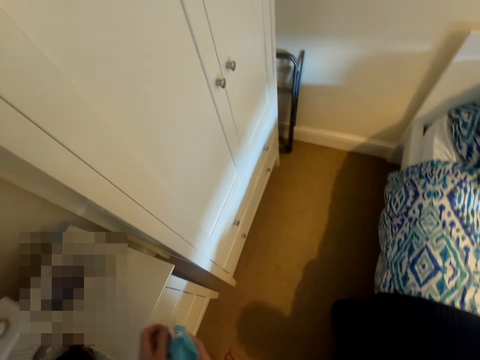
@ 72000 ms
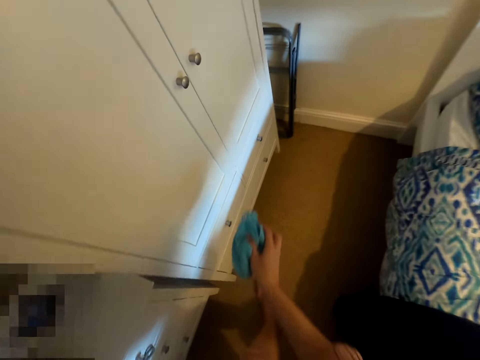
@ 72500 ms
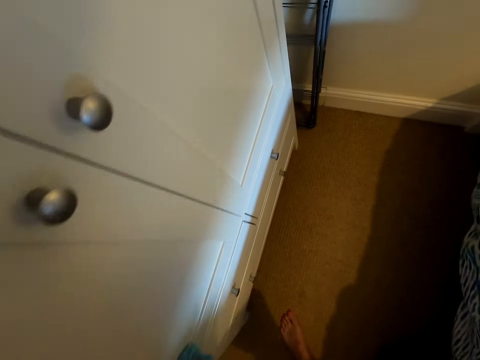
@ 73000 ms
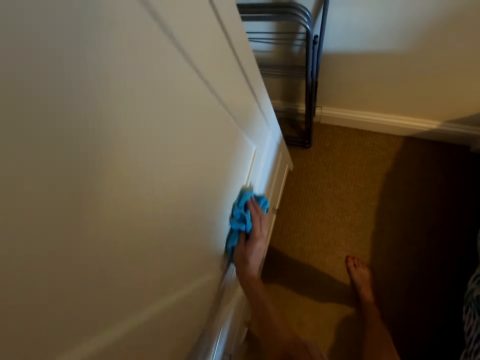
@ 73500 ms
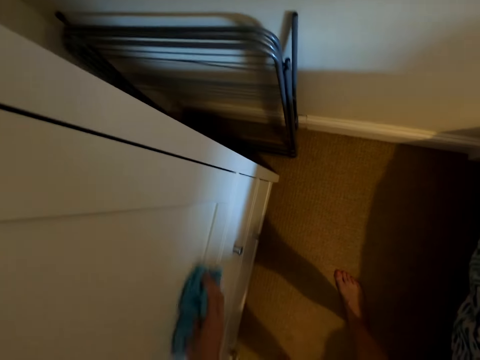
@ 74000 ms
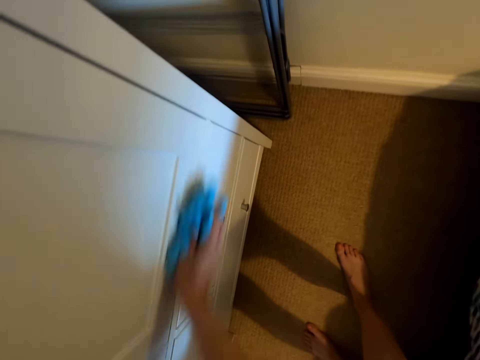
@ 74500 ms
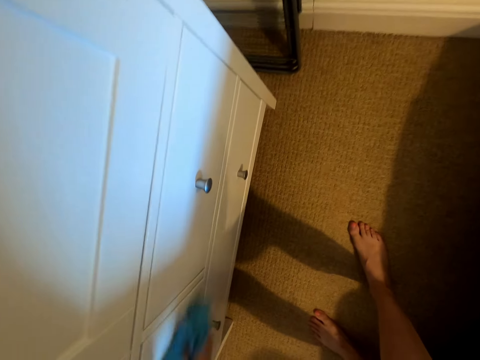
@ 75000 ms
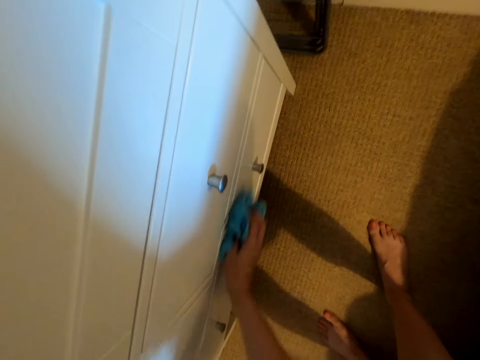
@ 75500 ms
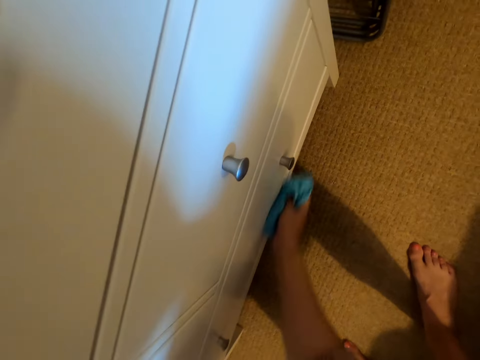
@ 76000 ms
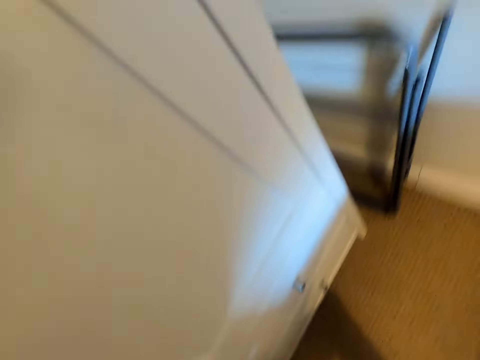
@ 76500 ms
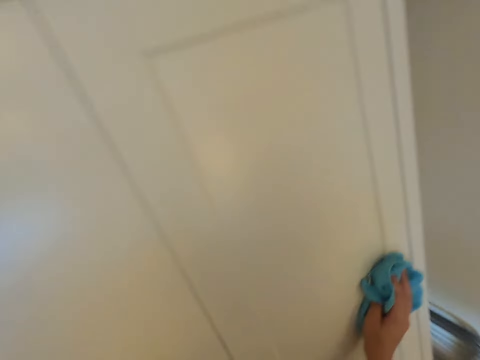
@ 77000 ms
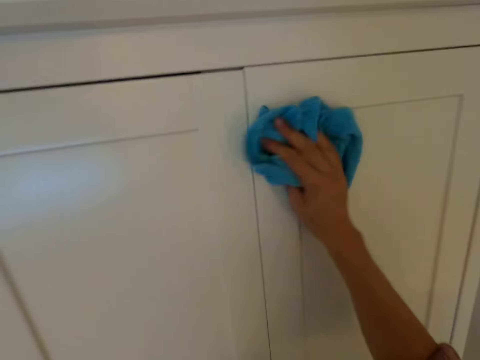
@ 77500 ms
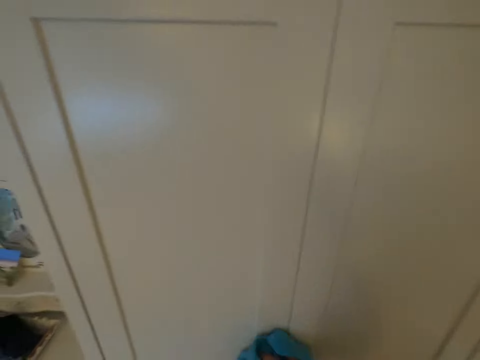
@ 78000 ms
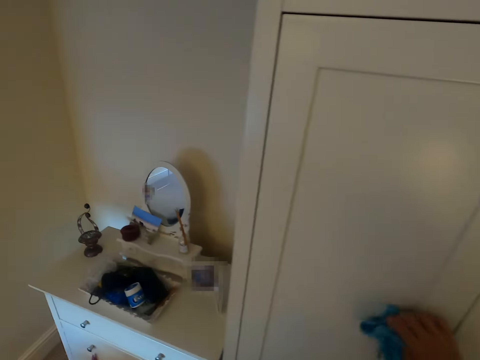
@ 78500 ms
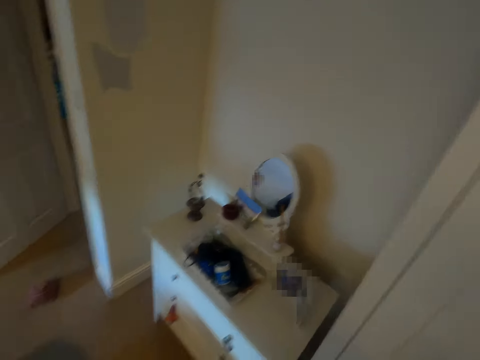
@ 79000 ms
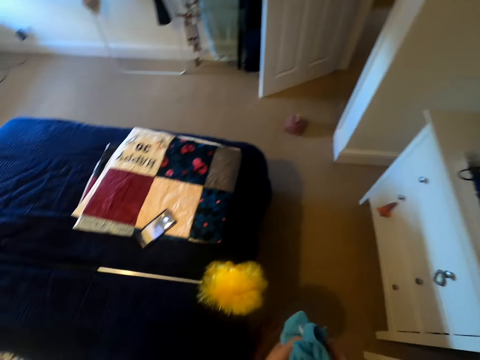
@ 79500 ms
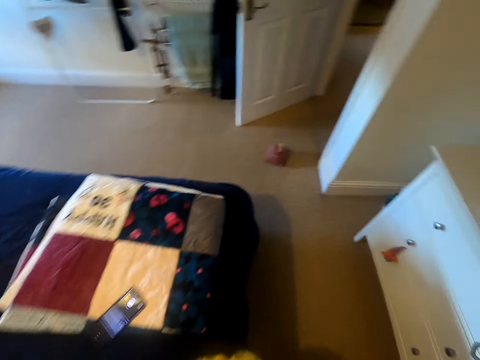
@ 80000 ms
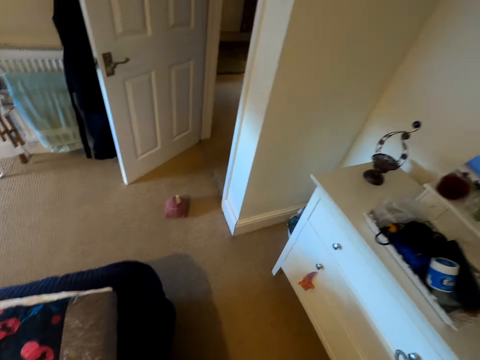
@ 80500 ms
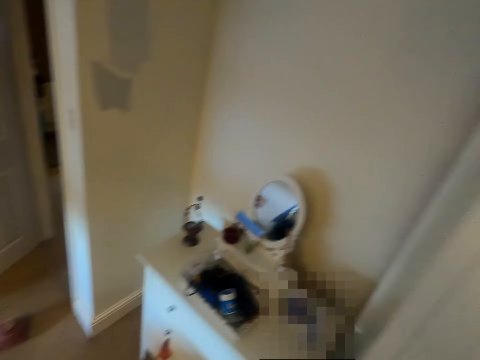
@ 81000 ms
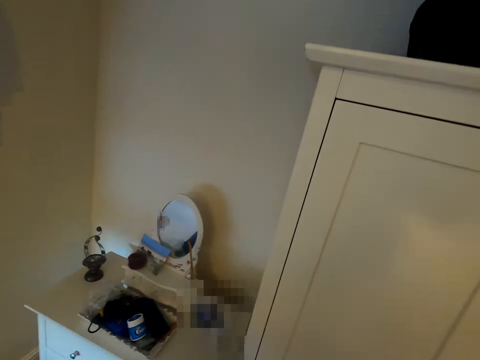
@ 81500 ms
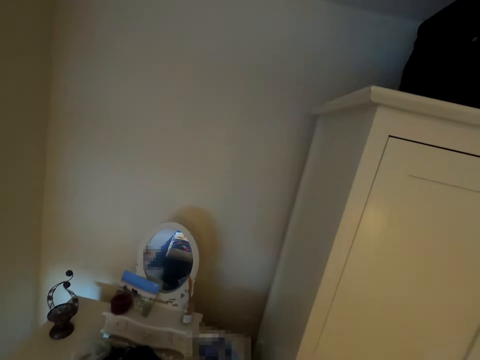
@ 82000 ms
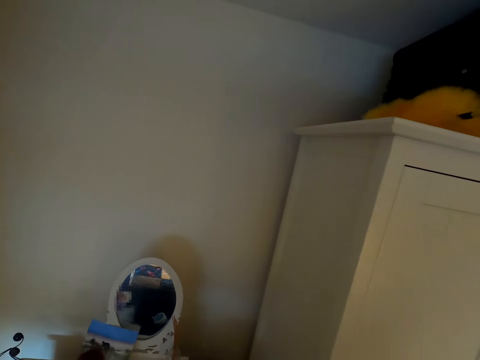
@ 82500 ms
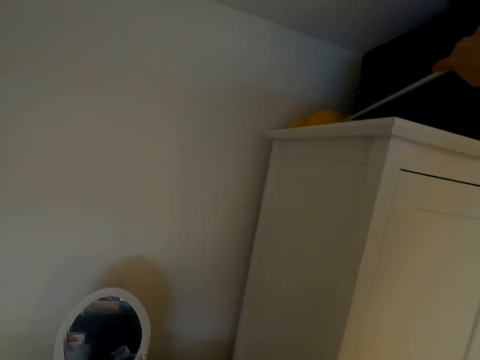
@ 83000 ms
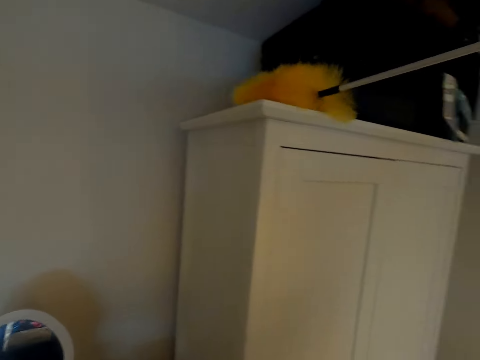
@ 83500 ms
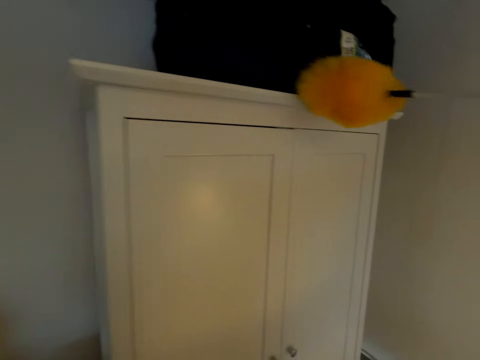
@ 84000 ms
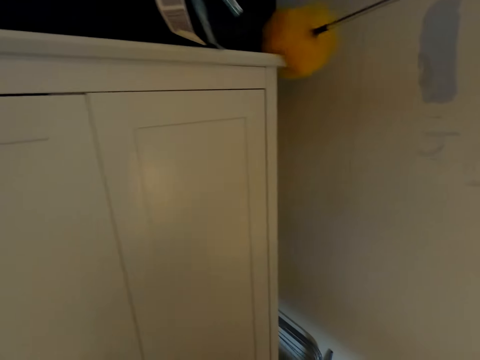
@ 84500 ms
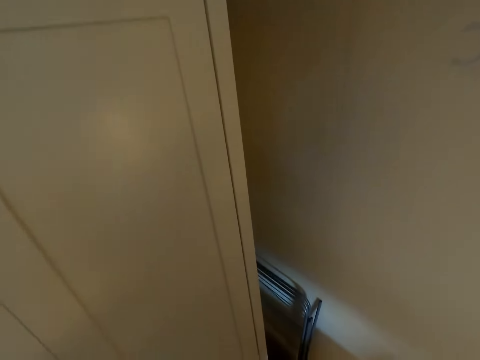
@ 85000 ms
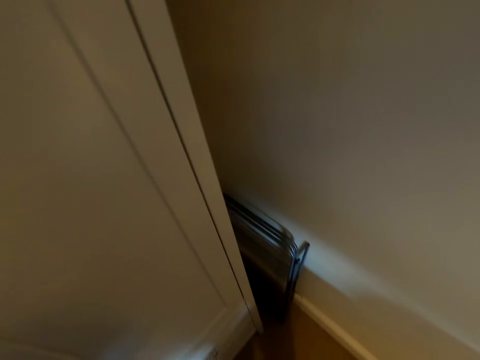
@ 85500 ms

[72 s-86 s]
The camera wearer wipes the wardrobe. They move around the room. They wipe on top of the wardrobe.

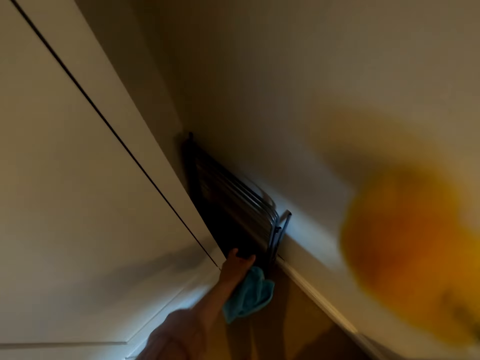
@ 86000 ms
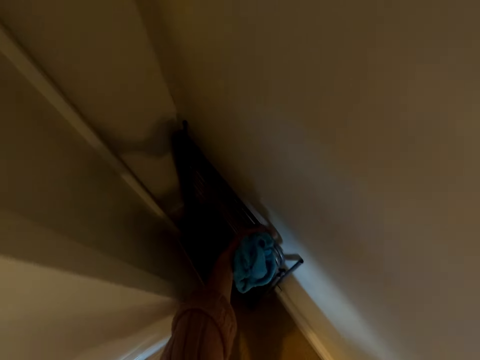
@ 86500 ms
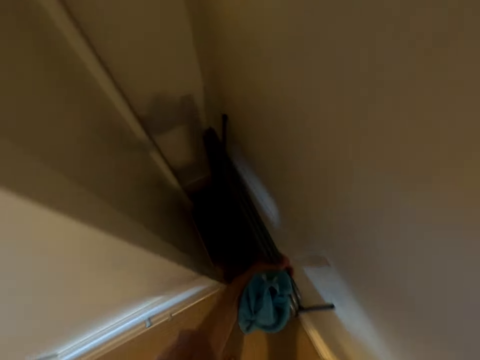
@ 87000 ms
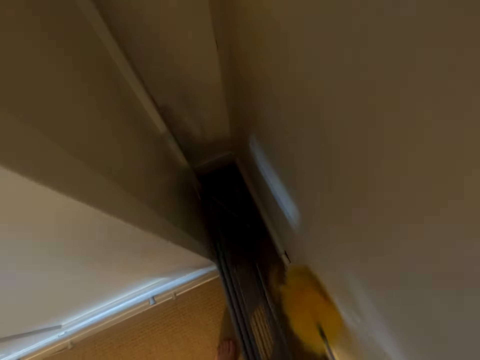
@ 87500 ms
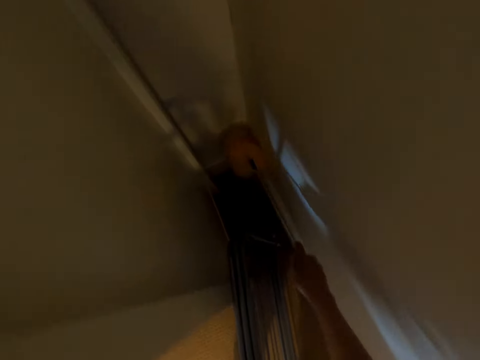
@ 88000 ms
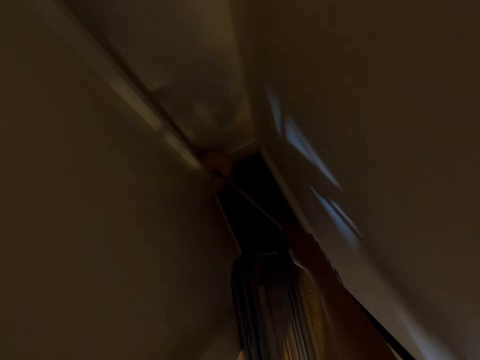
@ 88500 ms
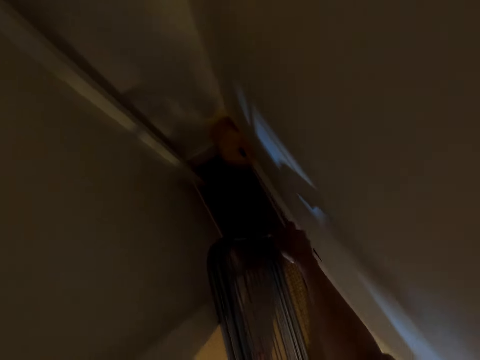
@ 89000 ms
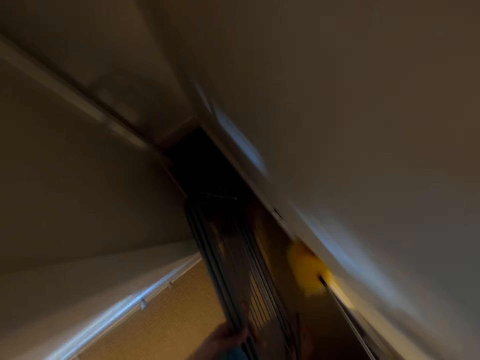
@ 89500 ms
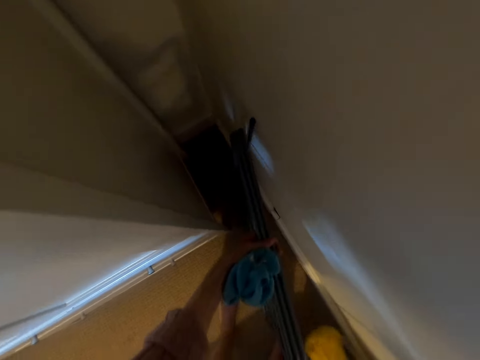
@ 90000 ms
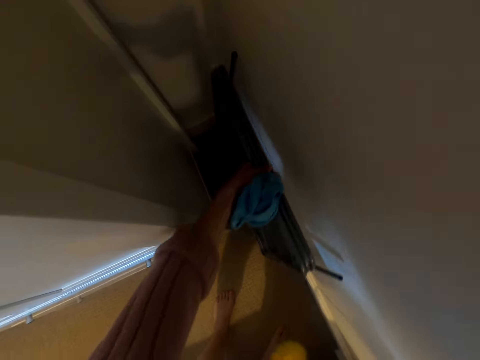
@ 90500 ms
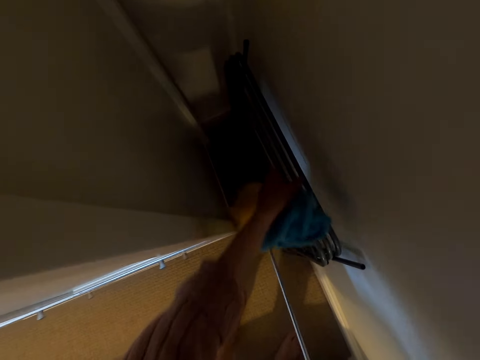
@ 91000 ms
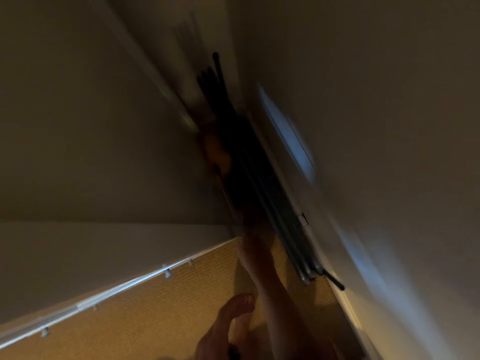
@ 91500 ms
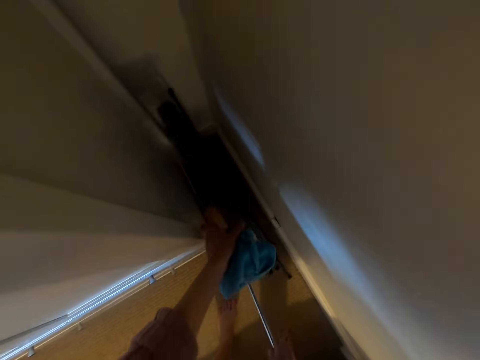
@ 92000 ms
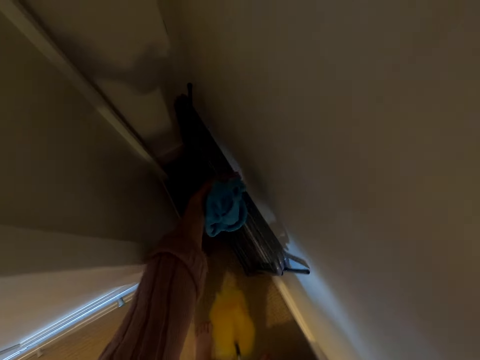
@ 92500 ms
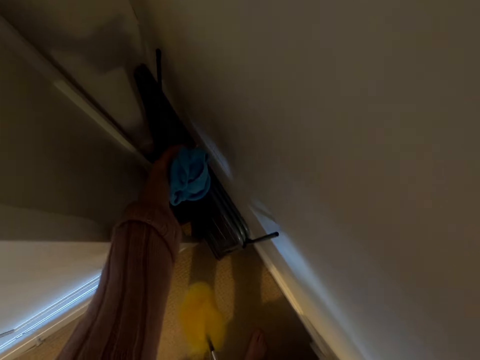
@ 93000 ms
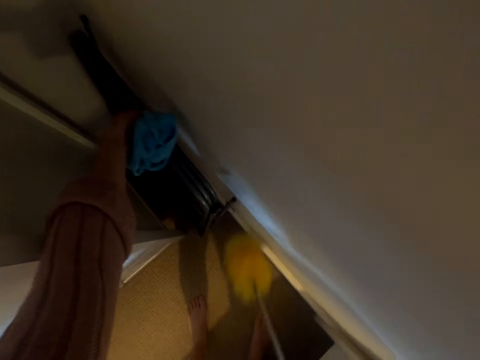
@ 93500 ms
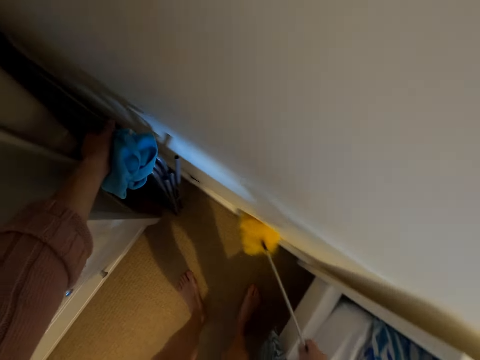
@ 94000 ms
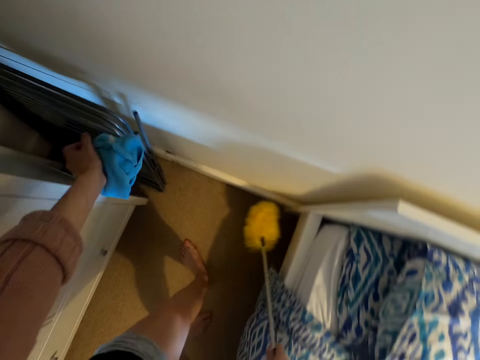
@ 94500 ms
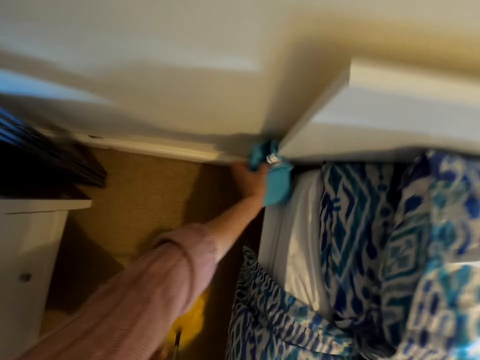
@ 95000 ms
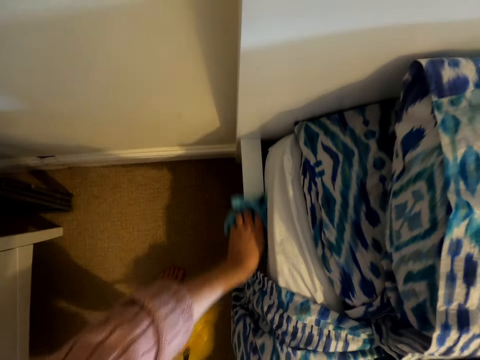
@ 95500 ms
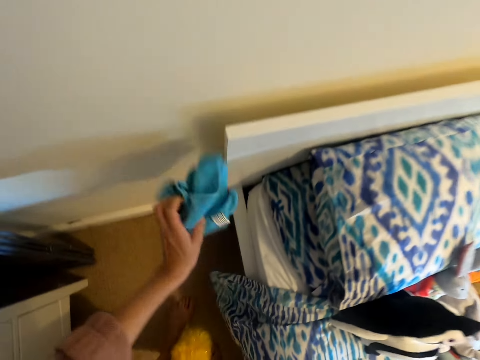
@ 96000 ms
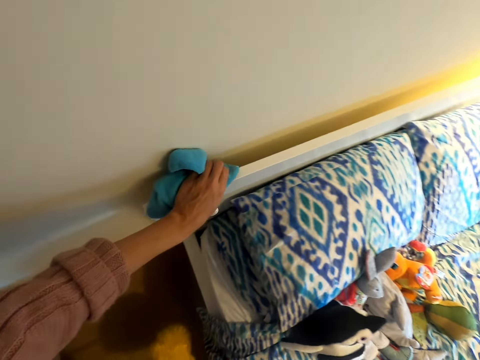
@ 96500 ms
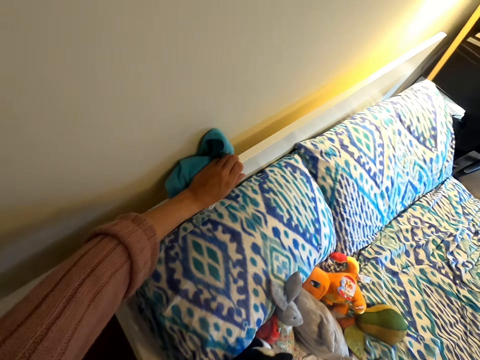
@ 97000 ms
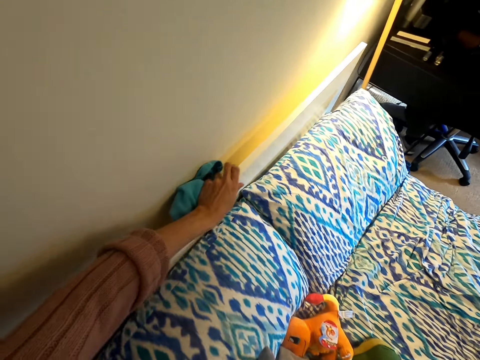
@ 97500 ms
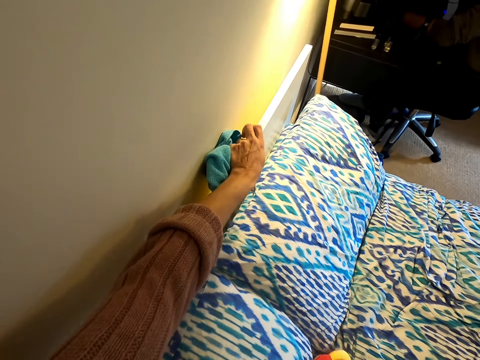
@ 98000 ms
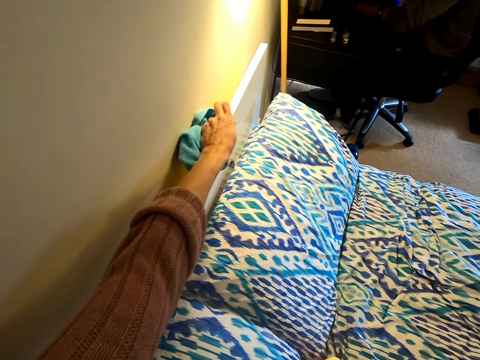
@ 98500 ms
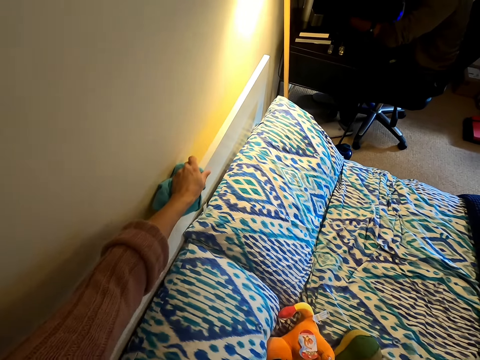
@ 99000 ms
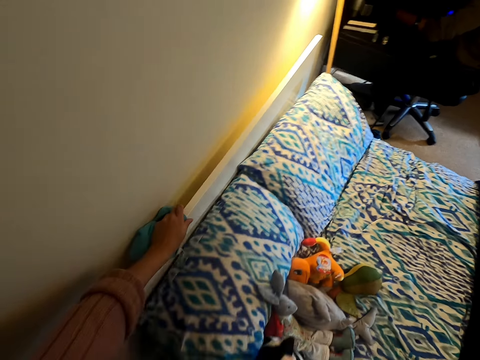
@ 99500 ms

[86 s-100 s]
The camera wearer moves something. They wipe the floor with a roller. They wipe the corner of the wardrobe. They wipe a wall with a wiping cloth. They wipe the bed with the wiping cloth.
